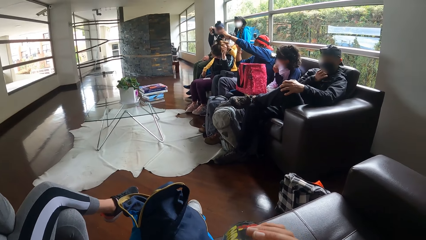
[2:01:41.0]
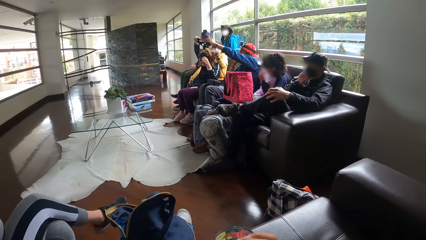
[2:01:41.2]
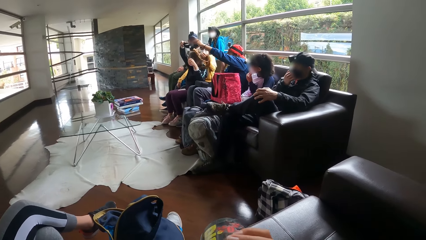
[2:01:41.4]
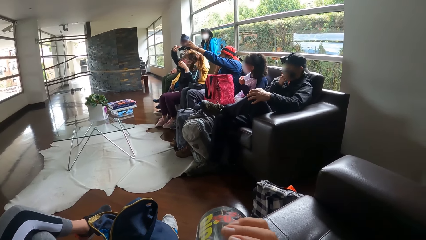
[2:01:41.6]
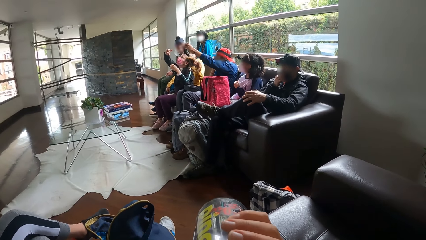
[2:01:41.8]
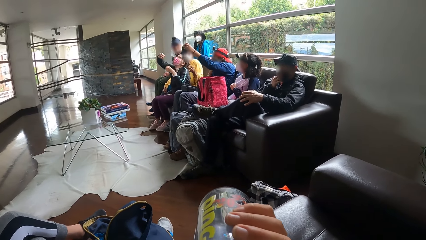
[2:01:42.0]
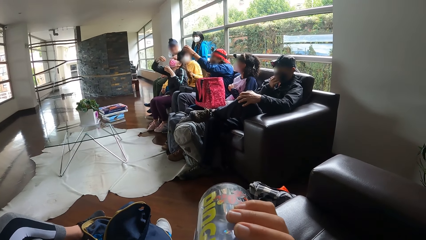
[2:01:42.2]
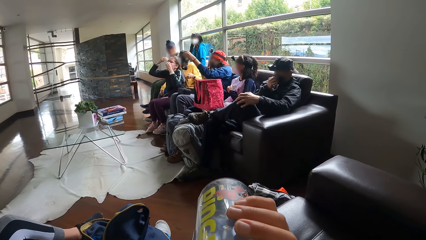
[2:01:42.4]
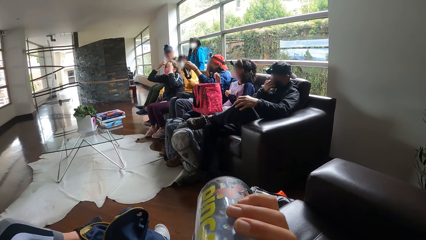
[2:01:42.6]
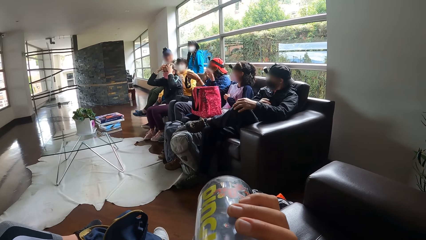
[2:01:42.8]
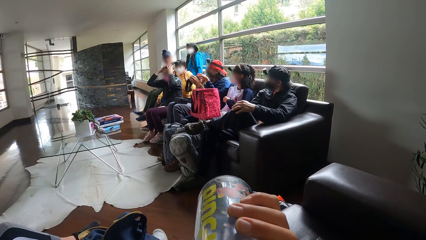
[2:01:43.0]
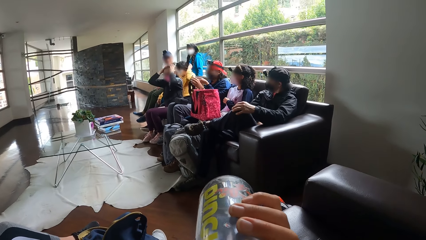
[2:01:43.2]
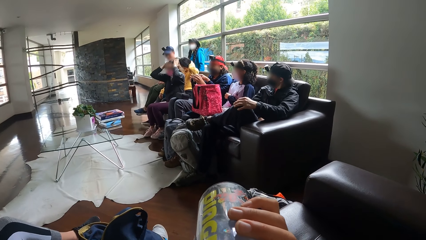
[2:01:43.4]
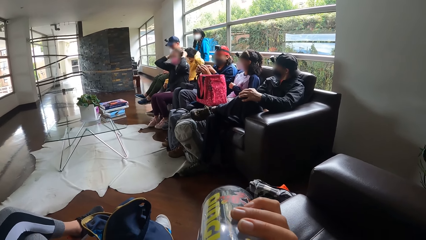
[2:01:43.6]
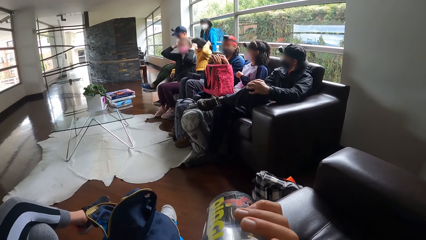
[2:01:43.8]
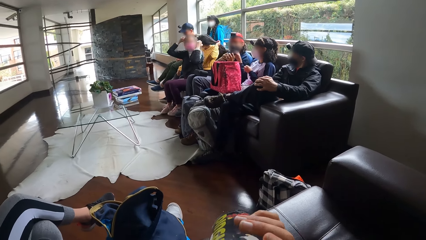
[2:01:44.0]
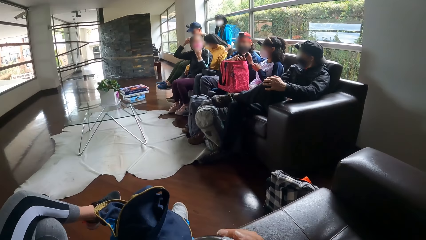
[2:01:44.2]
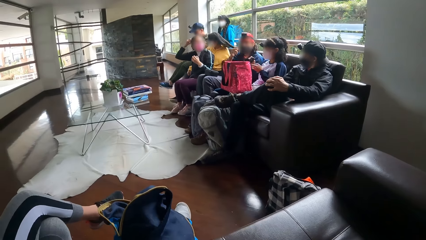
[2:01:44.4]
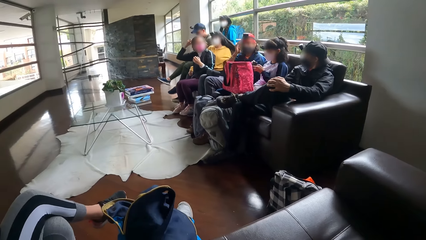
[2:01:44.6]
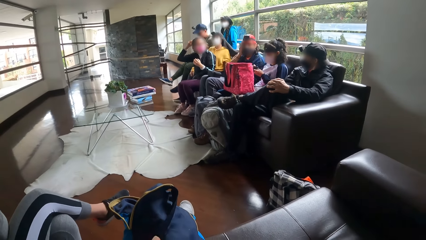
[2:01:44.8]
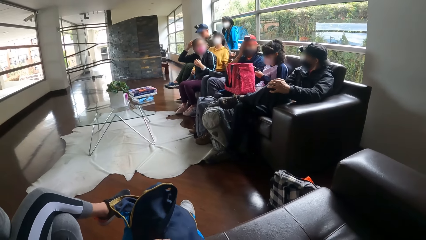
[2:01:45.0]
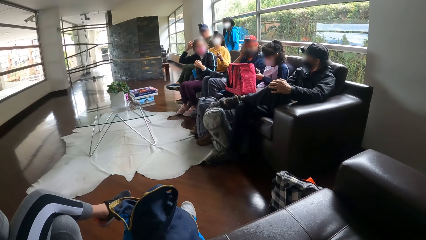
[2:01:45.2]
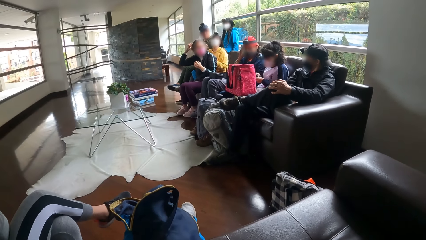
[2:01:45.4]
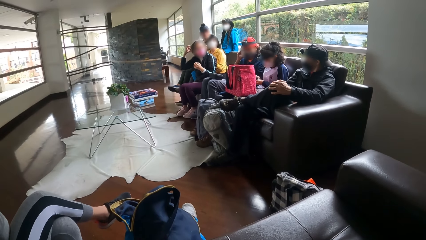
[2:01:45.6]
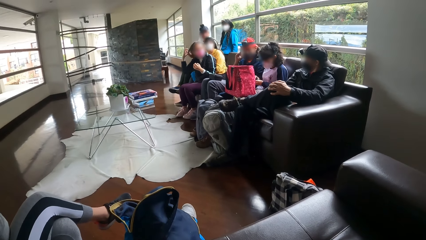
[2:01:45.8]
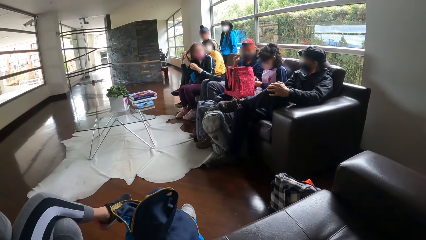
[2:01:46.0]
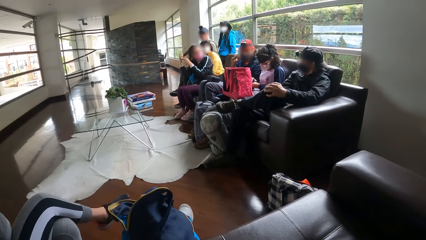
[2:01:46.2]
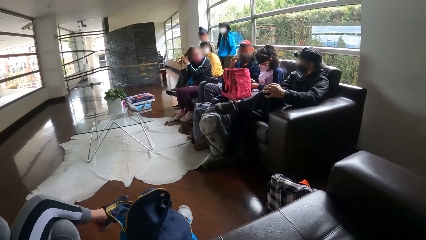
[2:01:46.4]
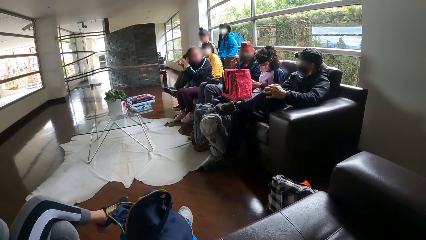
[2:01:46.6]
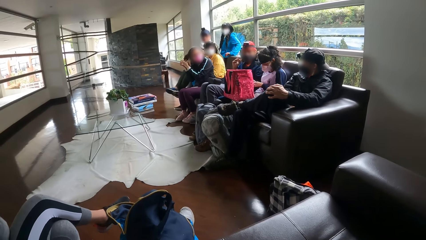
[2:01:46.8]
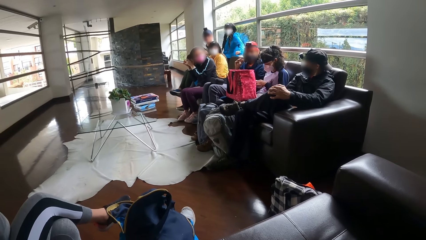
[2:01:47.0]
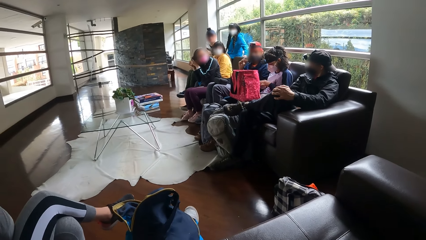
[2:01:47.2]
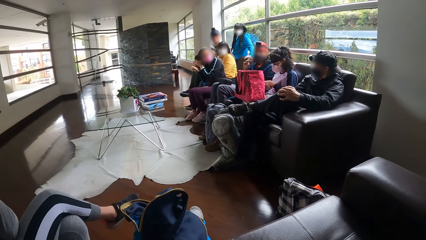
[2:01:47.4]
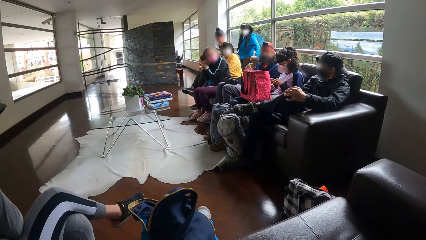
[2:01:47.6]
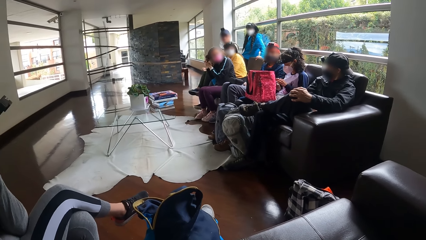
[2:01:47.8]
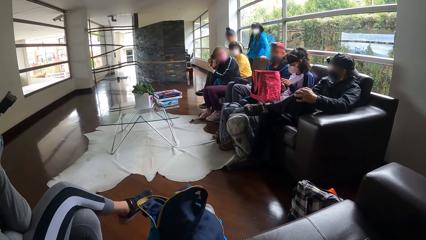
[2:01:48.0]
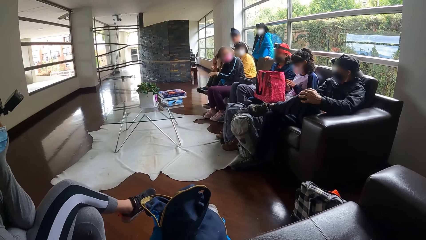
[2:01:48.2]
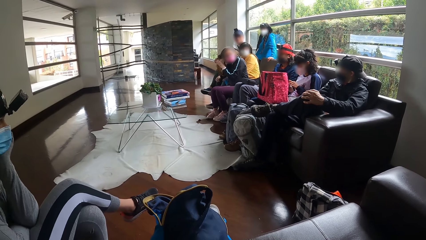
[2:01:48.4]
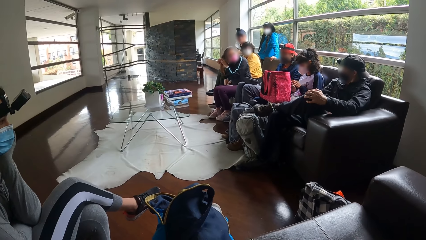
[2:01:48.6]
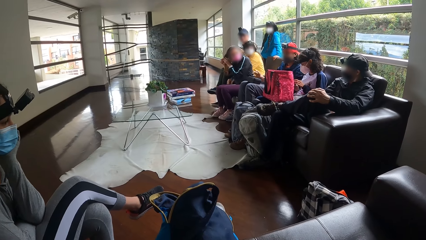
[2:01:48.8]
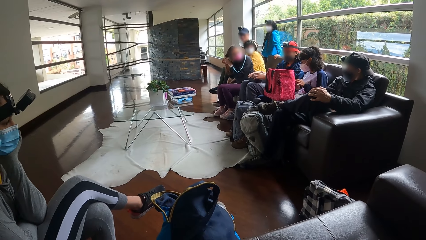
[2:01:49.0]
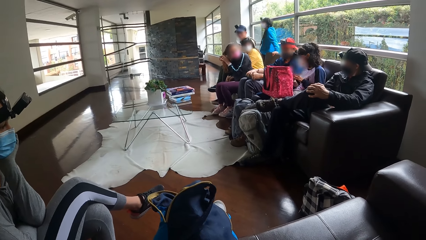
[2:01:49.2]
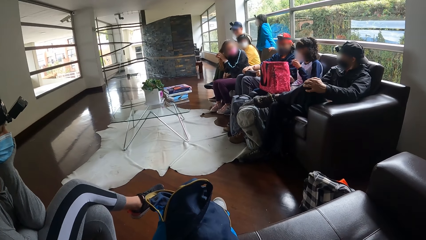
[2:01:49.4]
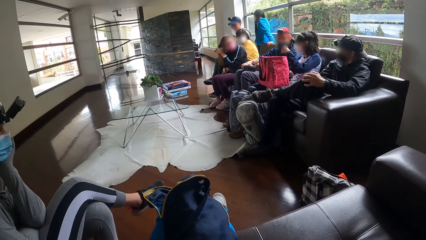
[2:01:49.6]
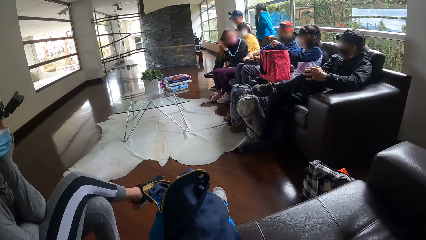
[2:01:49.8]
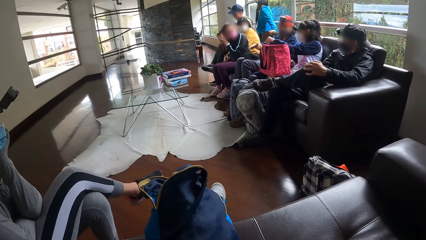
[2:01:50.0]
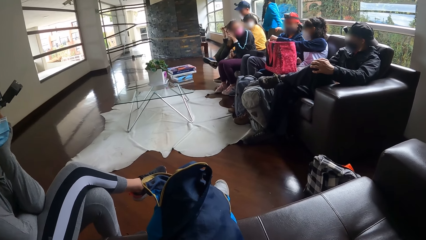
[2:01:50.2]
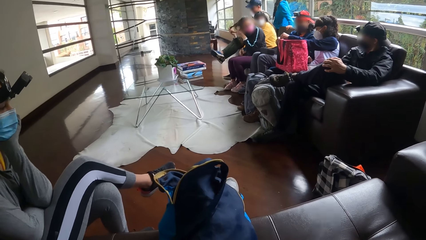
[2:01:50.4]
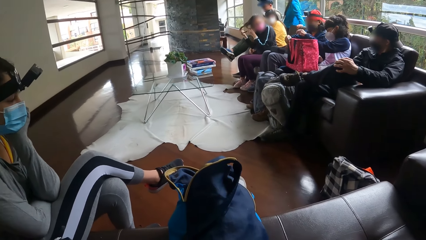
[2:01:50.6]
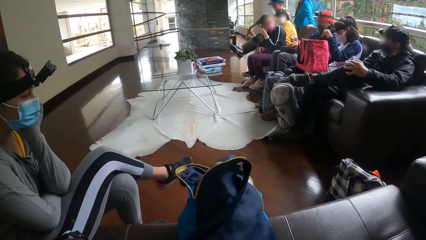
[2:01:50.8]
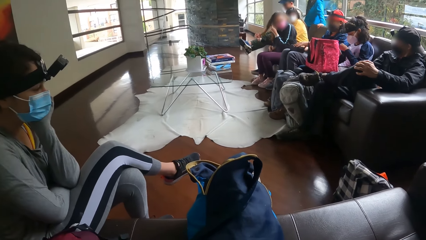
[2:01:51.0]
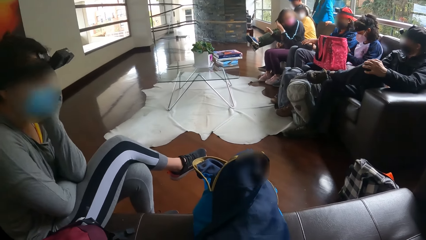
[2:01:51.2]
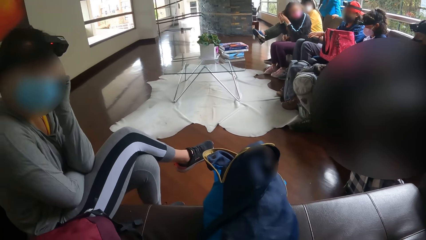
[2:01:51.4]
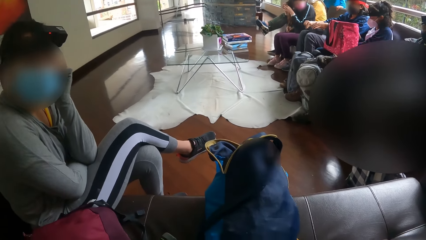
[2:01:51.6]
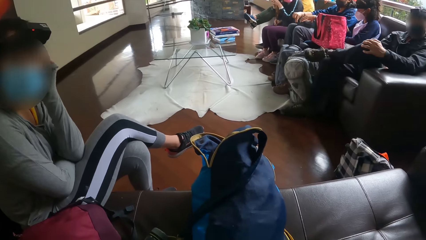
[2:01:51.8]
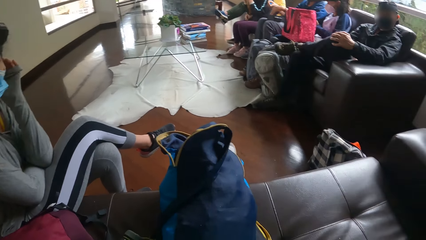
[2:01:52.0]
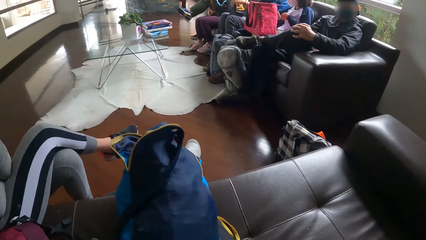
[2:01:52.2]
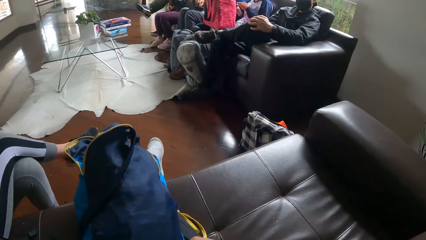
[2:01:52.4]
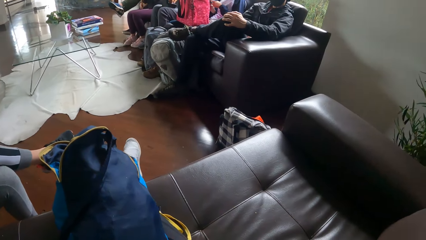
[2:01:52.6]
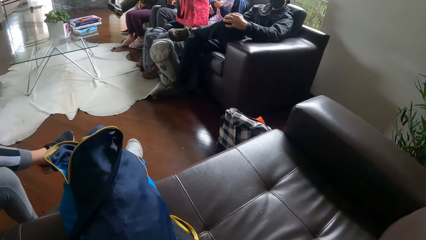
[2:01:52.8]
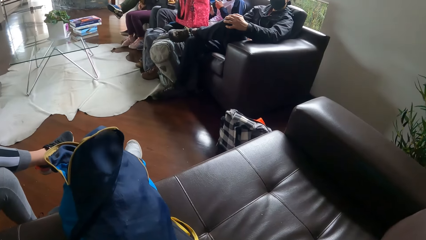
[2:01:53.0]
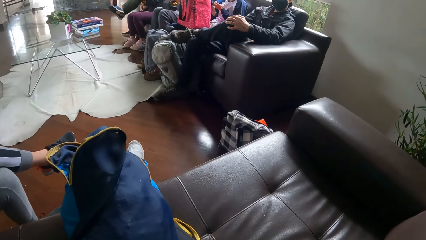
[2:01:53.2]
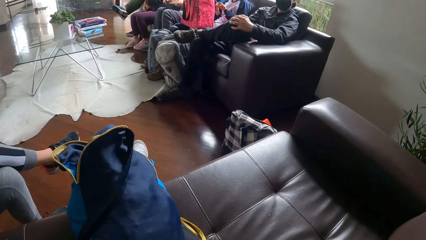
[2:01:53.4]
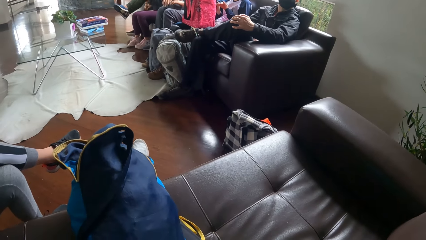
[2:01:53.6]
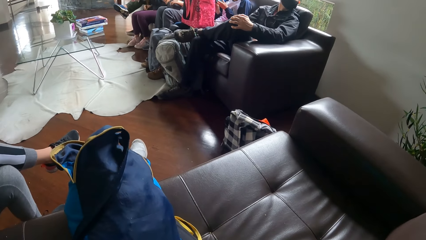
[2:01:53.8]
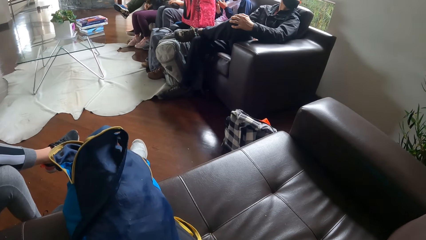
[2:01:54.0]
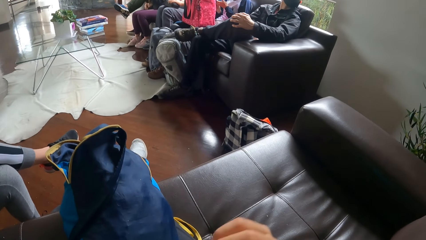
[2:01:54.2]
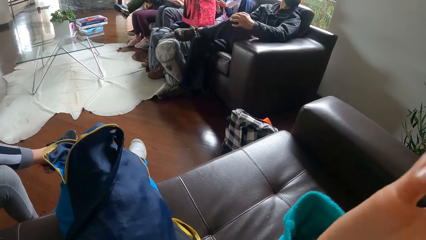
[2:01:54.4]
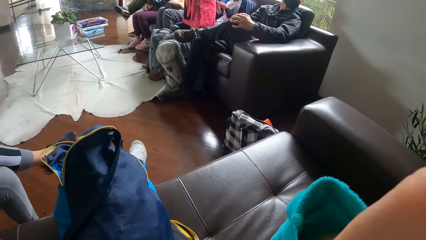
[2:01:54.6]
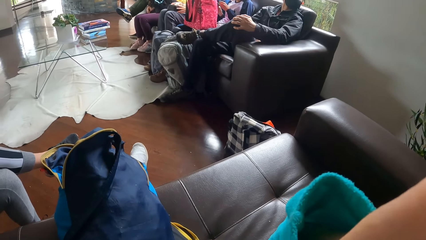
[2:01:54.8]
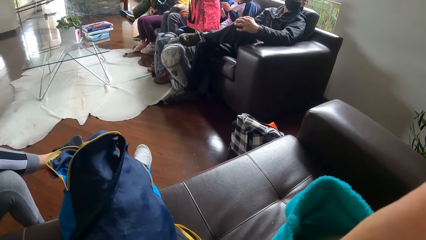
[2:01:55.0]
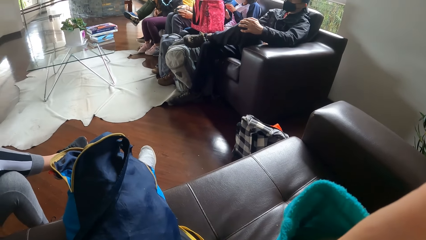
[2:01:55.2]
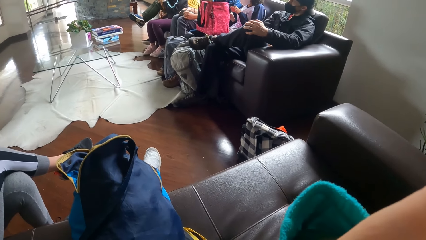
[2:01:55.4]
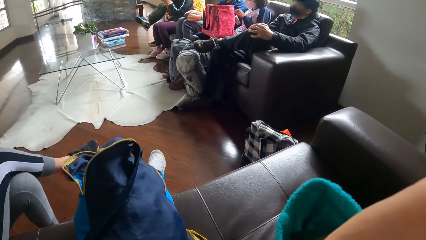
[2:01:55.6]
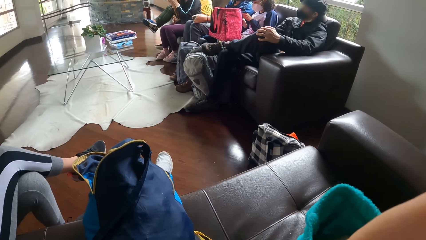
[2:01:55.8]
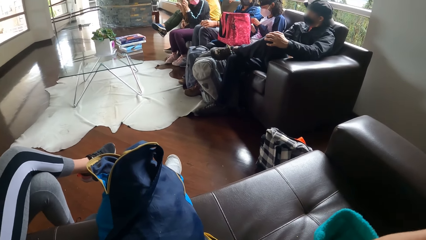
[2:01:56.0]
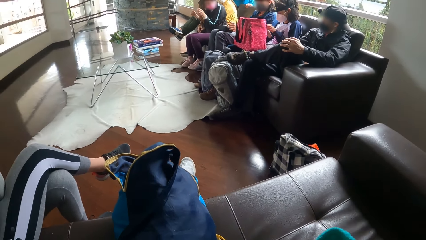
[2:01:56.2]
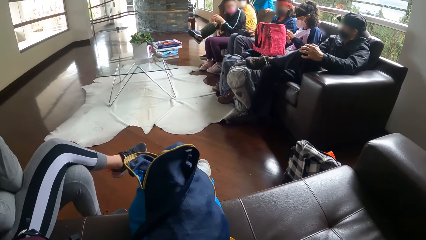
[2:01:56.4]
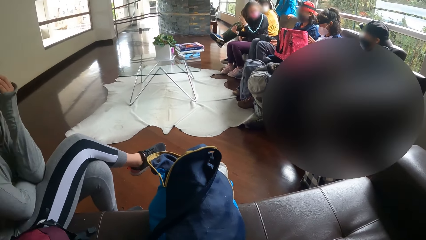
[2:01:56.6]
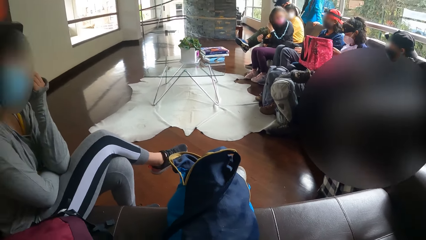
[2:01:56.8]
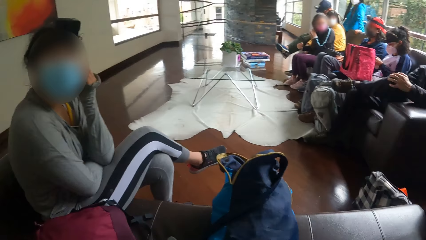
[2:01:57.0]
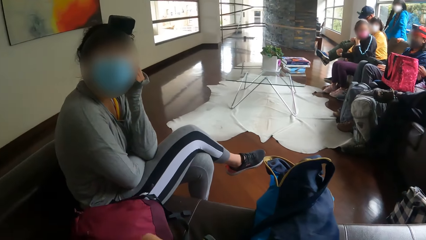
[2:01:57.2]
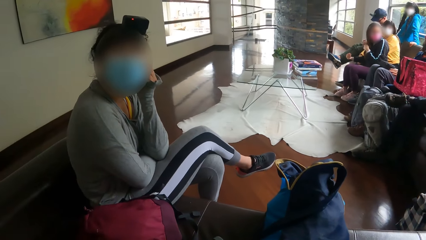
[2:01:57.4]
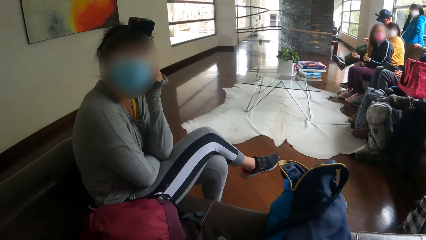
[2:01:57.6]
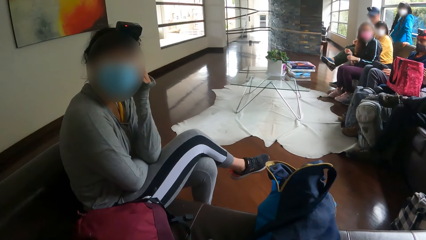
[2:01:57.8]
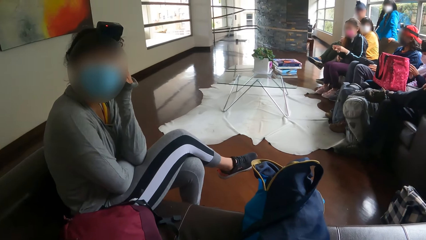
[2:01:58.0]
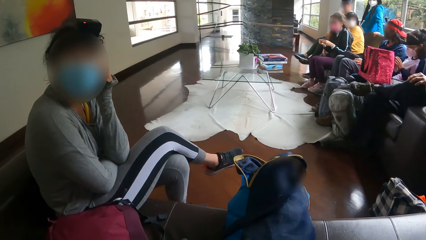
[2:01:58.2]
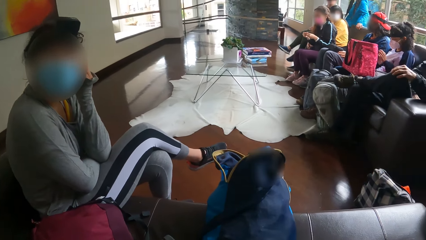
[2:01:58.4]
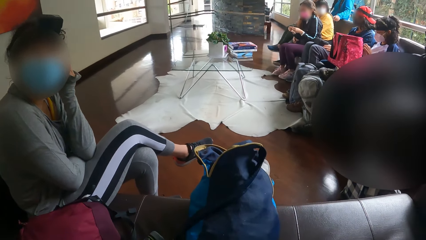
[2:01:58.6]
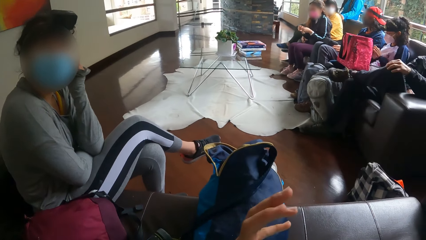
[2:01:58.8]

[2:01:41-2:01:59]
A woman takes the camera from another woman with her right hand. A man lifts something. The other woman scratches her hair with her left hand. The camera wearer touches her face with her right hand. A person sits on the couch.
